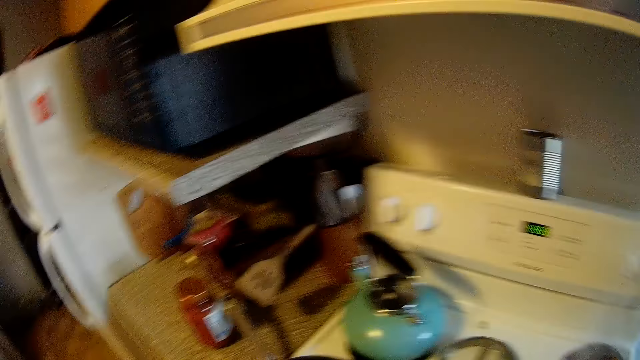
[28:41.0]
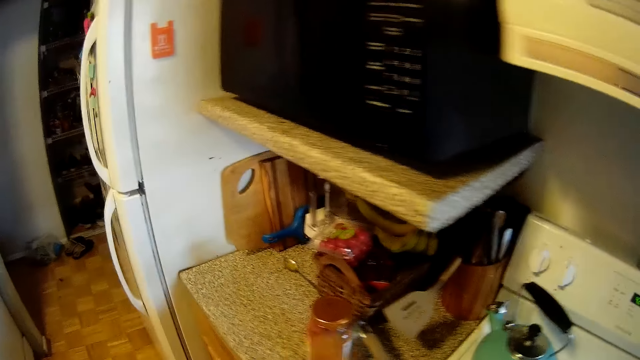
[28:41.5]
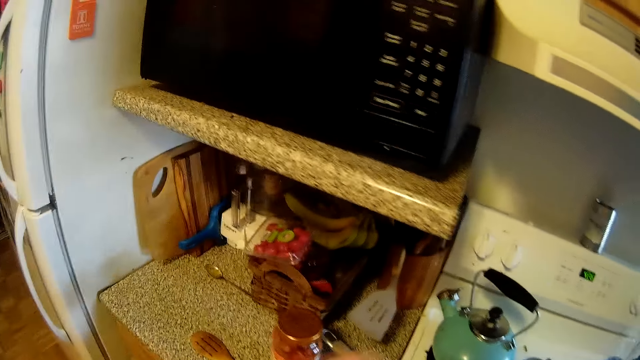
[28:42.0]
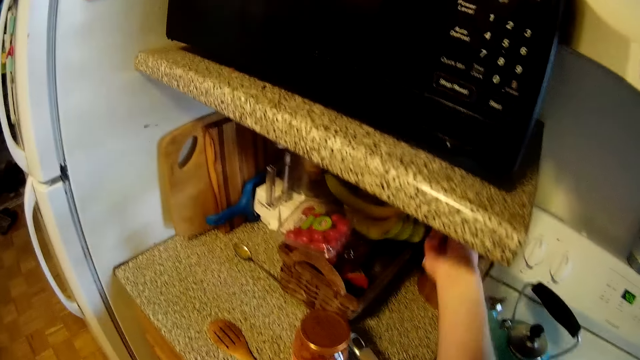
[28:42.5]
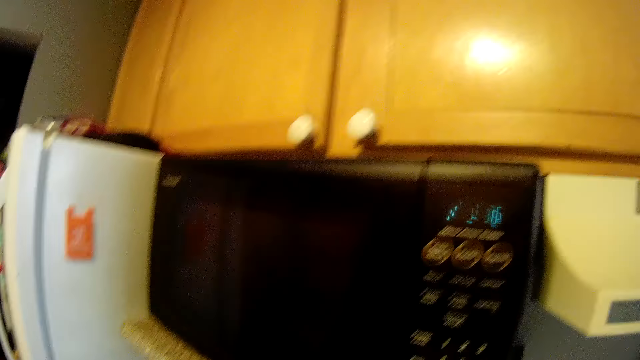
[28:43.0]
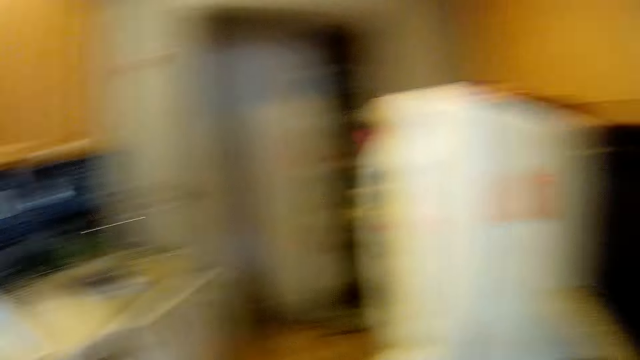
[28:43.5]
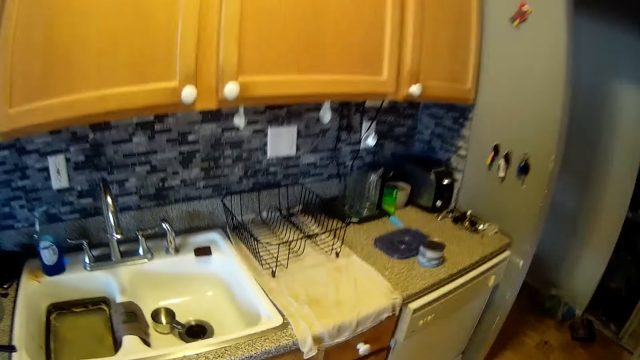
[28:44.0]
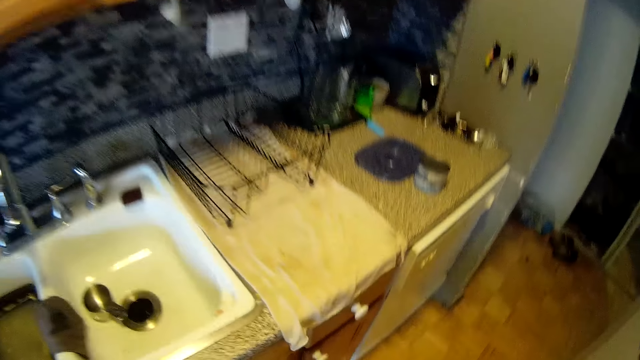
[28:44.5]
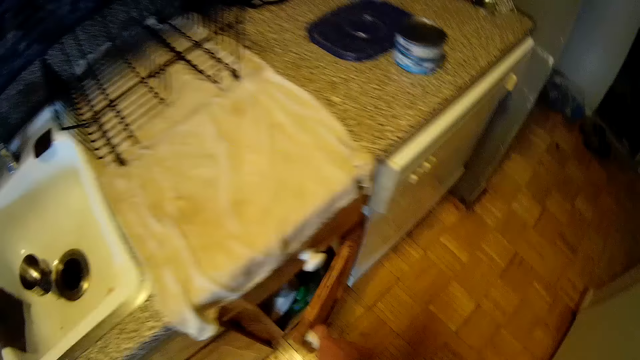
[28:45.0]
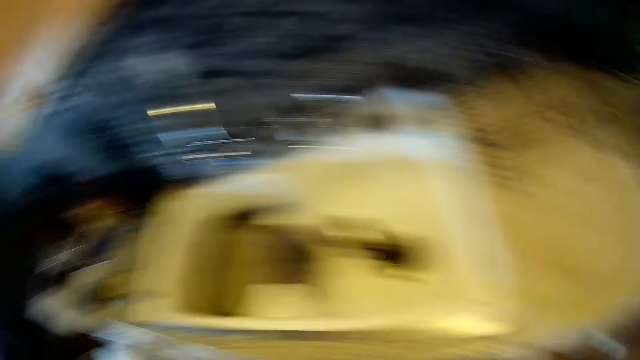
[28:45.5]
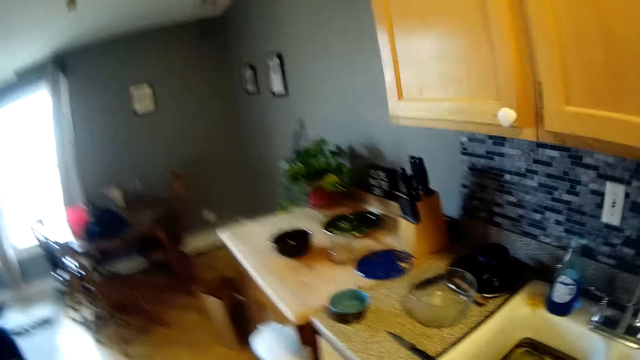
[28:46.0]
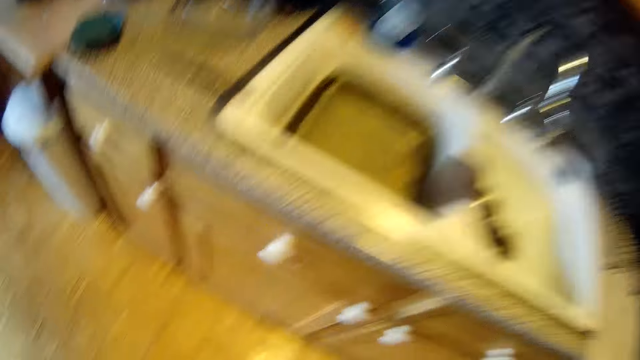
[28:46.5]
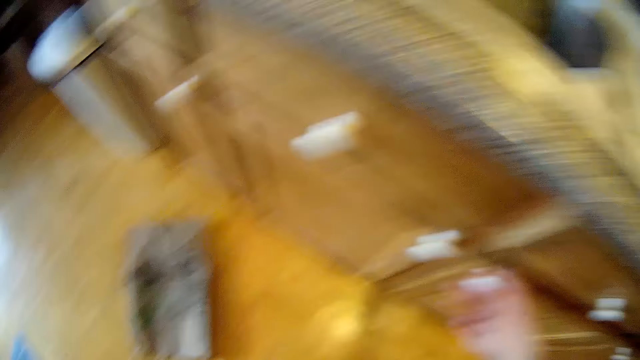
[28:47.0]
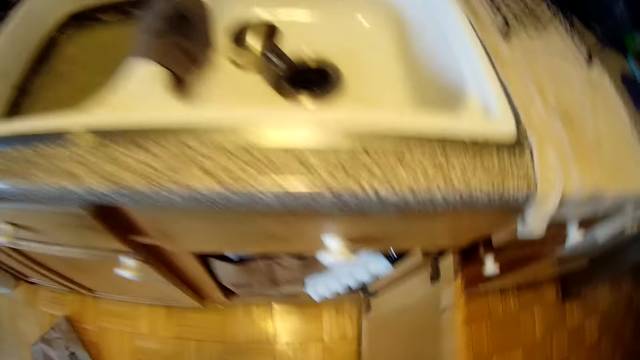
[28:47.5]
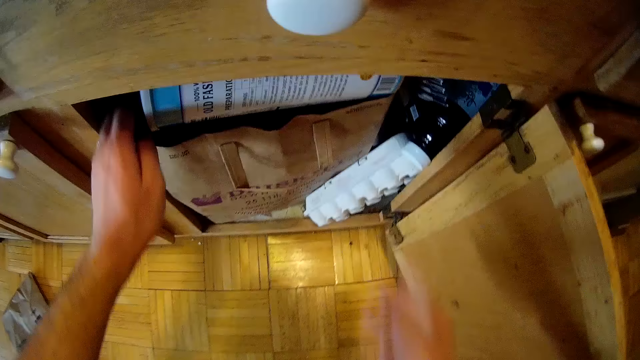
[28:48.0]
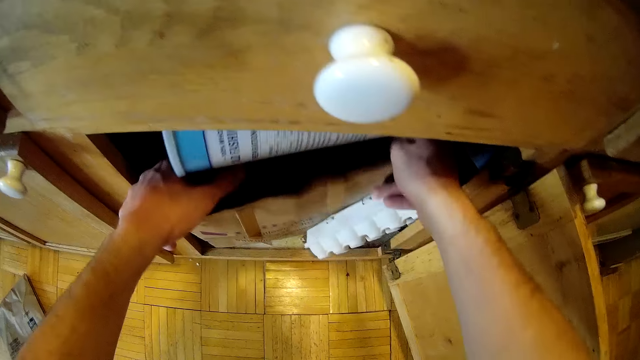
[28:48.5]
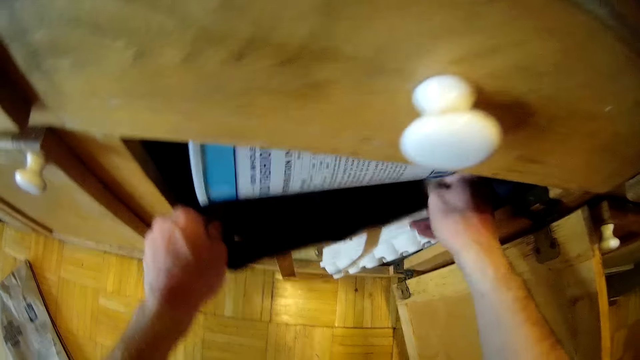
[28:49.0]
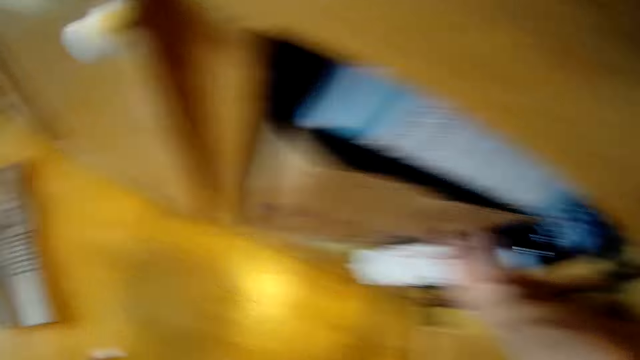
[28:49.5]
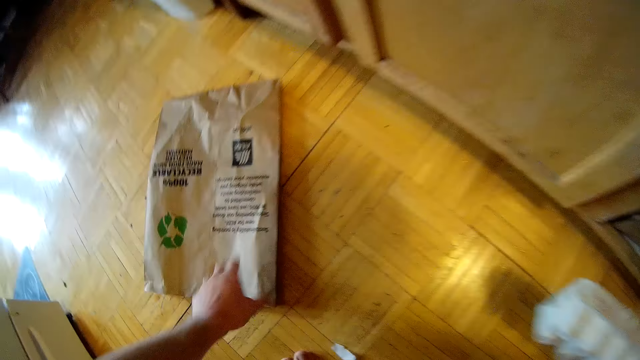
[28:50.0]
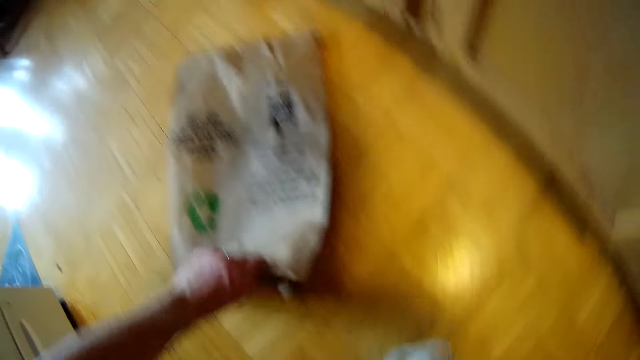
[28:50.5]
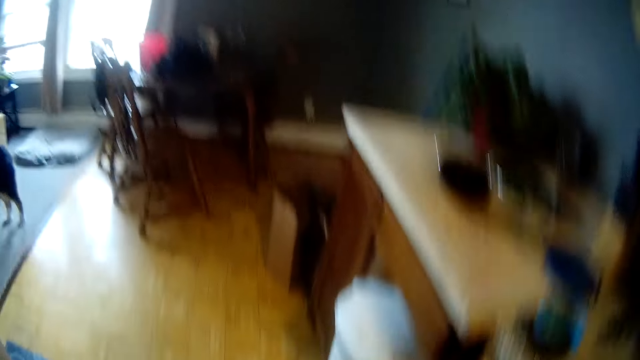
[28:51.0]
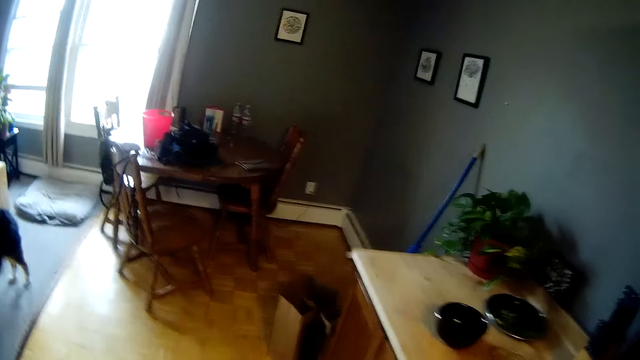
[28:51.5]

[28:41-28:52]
The camera wearer looks on the other side of the cooker. He drops the spoon on the kitchen top. He adjusts a spoon with his right hand. He moves his hand over the countertop. He turns to the other side. He opens a kitchen cabinet with his right hand. He closes the cabinet with his right hand. He looks on the other side. He drops the shopping bag. He opens the kitchen cabinet with his right hand. He touches a bag in the cabinet with both hands. He holds the shopping bag. He picks up a plastic container in the cabinet with his right hand. He picks up the paper bag on the floor with his left hand.

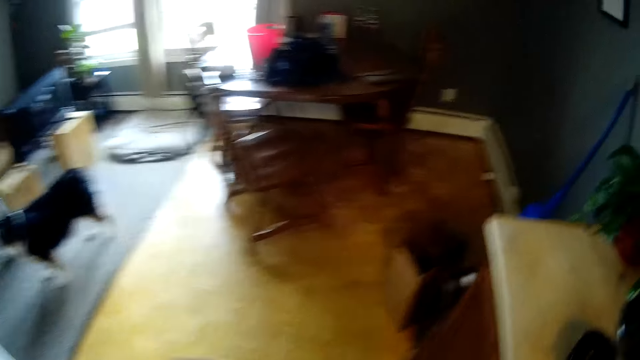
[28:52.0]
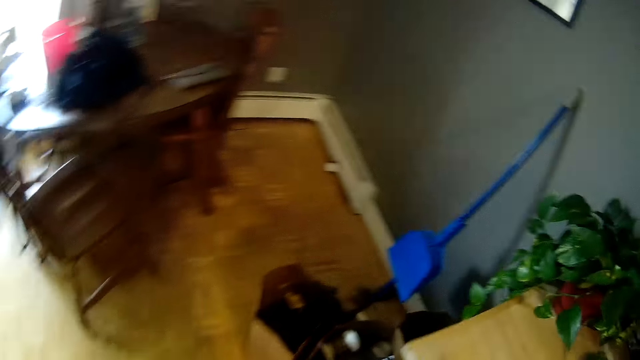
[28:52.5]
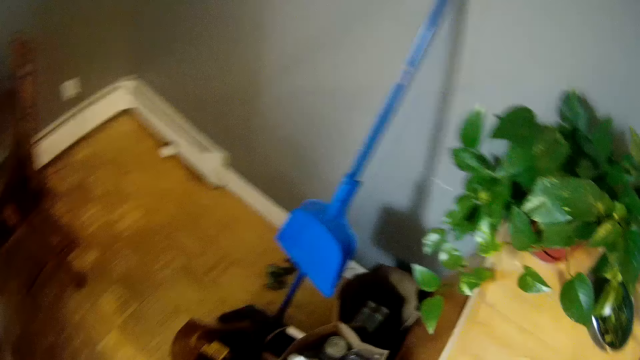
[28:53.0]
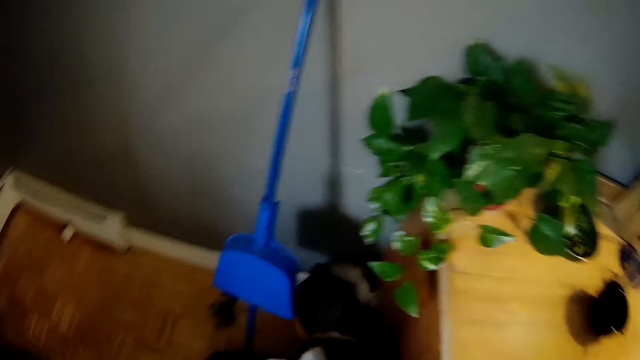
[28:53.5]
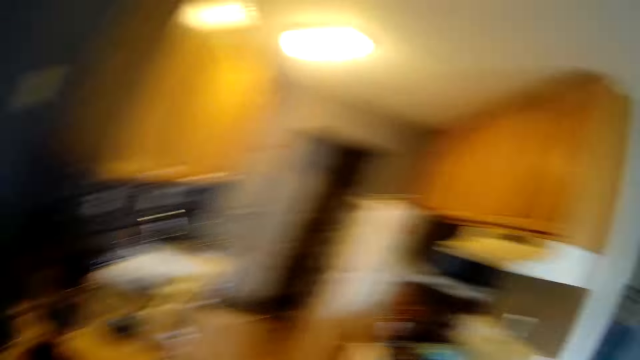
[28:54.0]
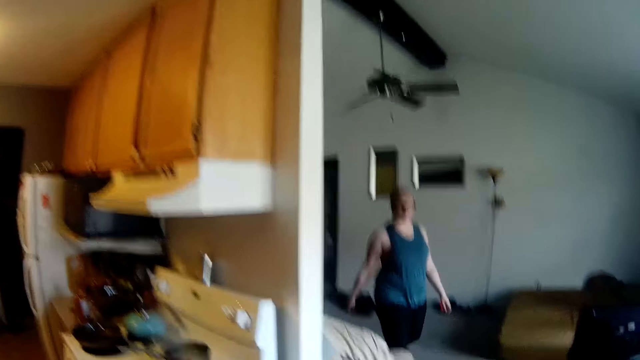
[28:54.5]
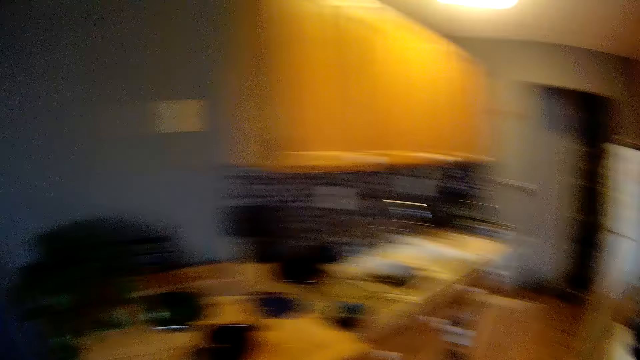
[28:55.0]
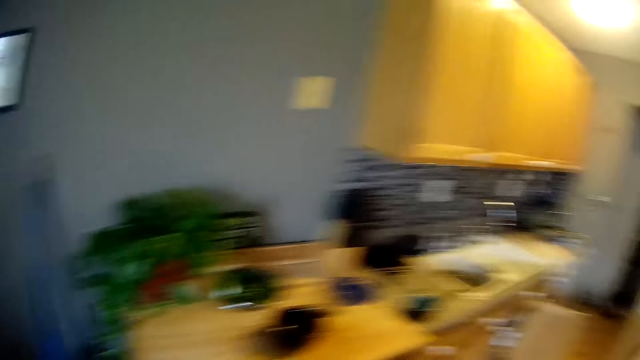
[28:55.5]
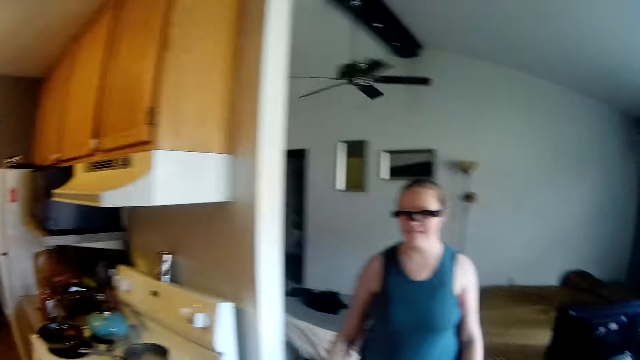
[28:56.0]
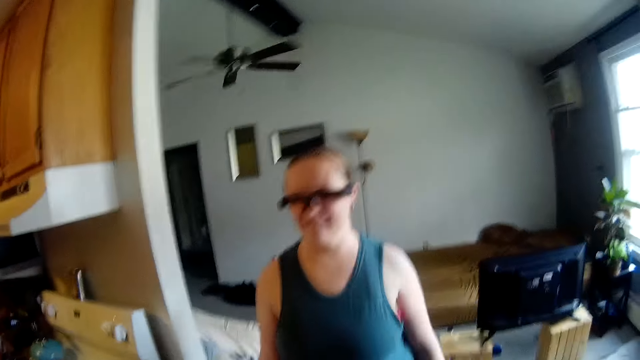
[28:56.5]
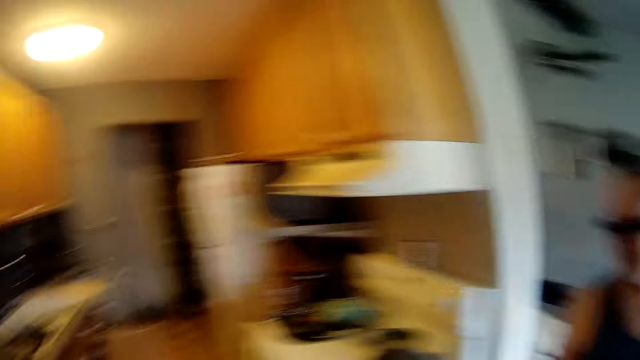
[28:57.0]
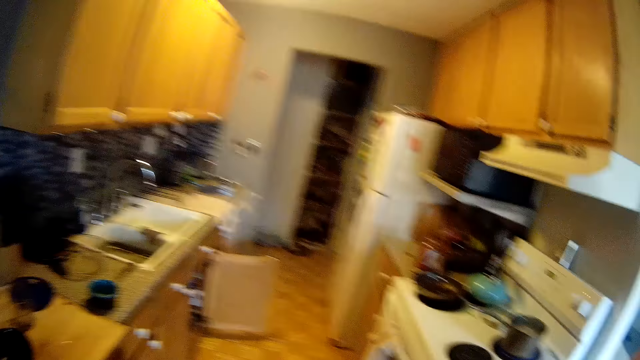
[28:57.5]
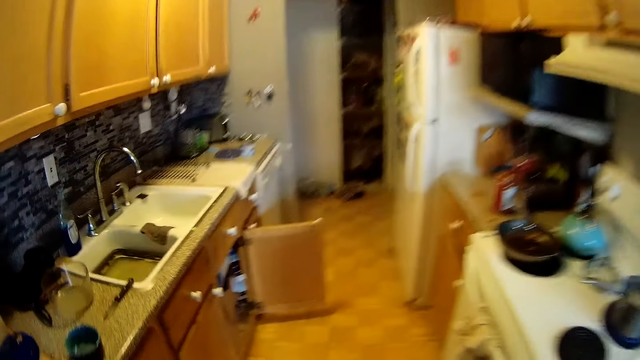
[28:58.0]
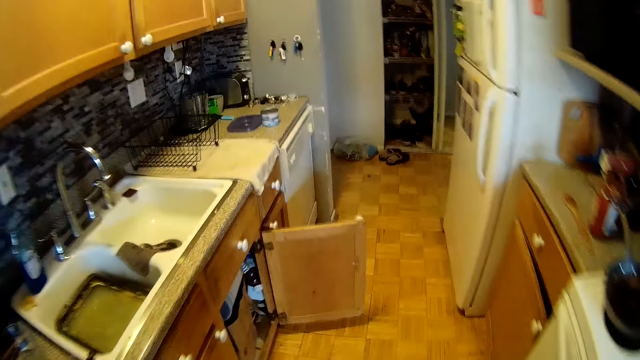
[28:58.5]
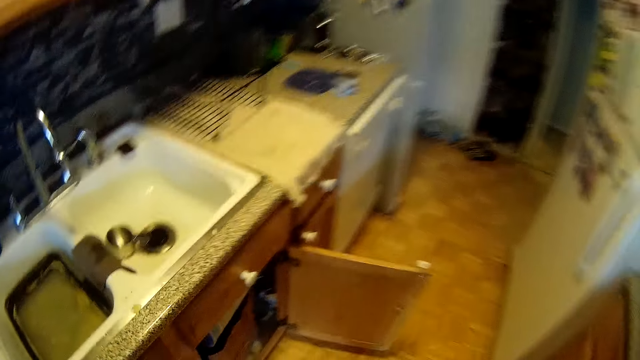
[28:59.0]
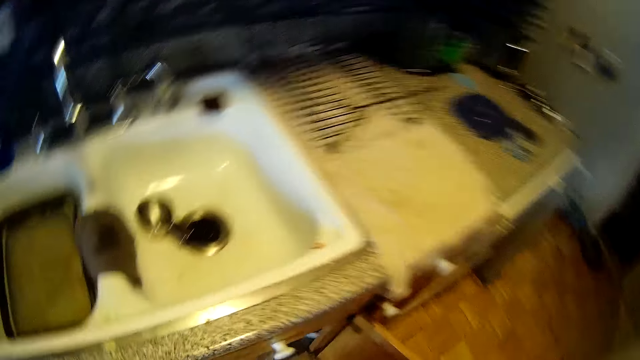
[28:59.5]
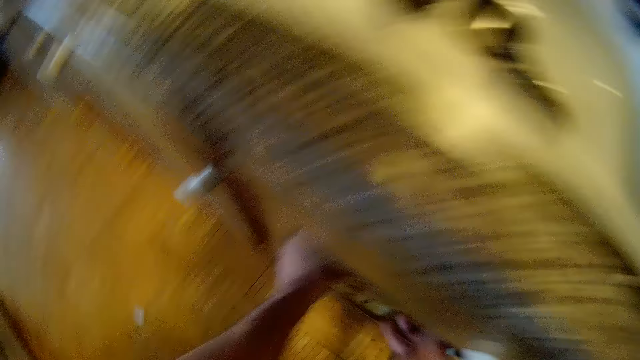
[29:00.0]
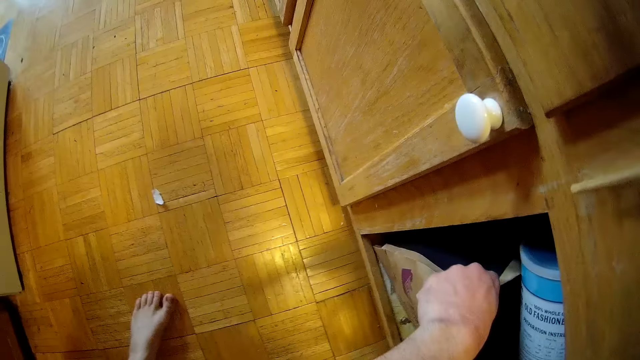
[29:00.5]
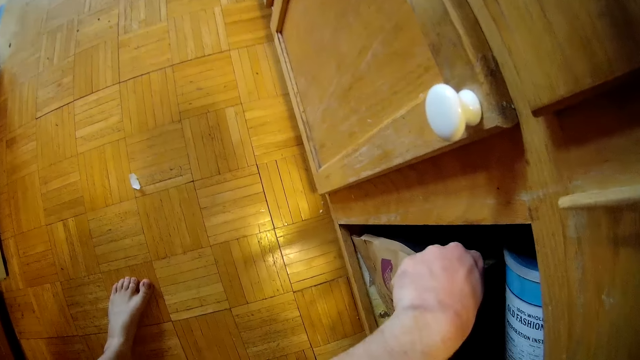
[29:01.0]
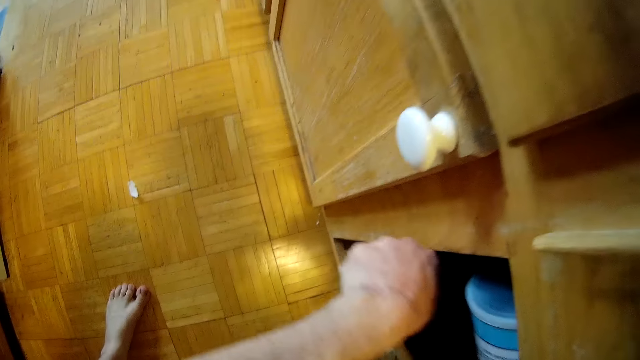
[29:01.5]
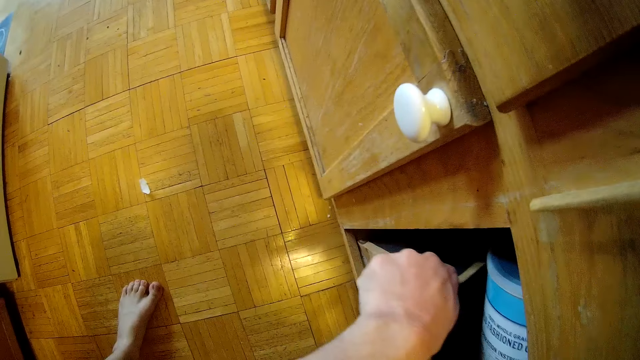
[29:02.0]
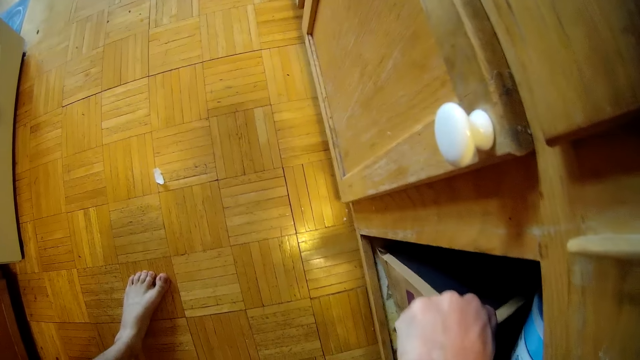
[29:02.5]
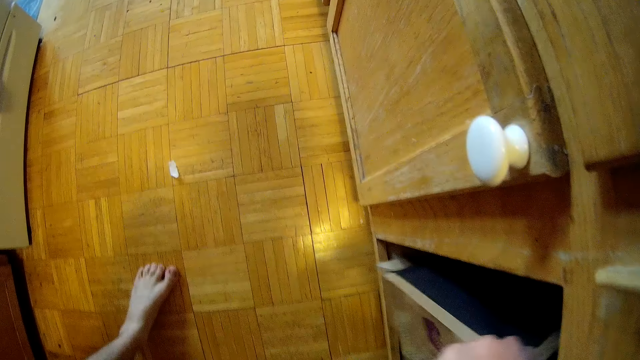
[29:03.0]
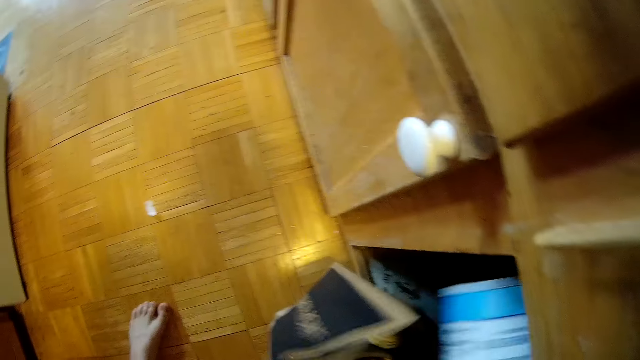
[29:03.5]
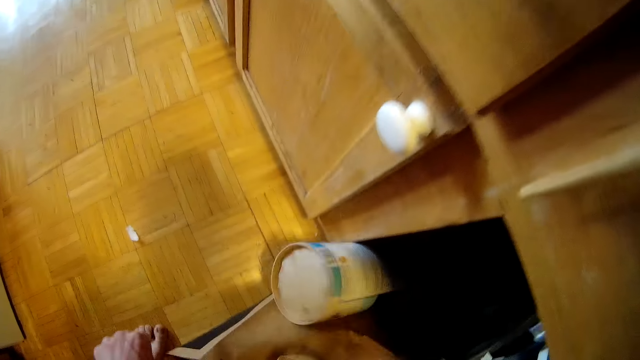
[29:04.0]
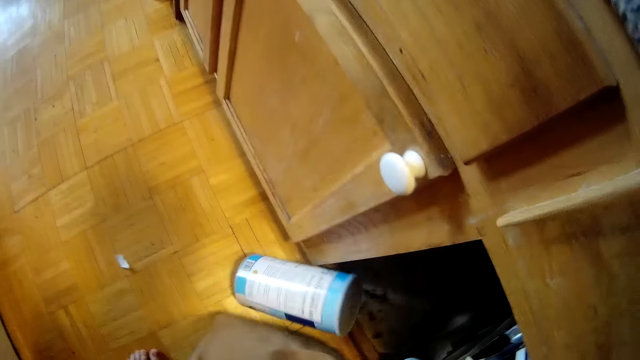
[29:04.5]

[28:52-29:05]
The camera wearer walks beside the countertop. He throws the plastic container into a trash can with his right hand. He interacts with the woman. He turns to the other side. The woman walks towards the camera wearer. The camera wearer looks around the house. He walks beside the countertop. He pulls out the bag in the cabinet with his left hand. He holds the shopping bag.
